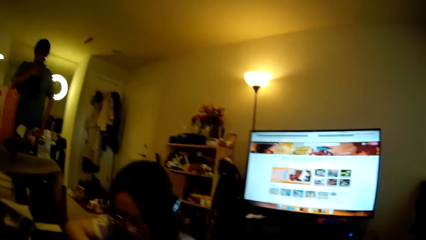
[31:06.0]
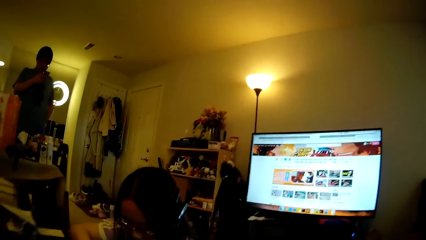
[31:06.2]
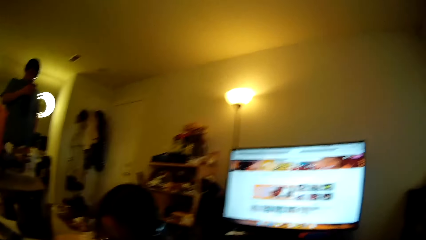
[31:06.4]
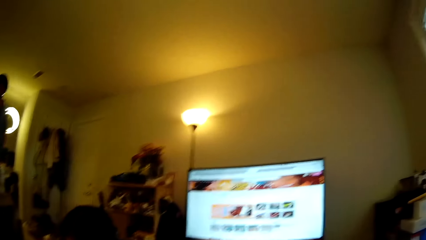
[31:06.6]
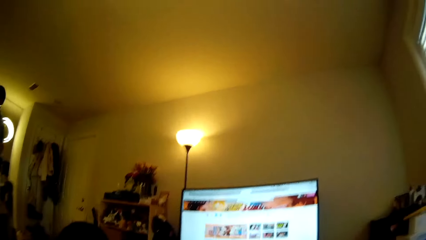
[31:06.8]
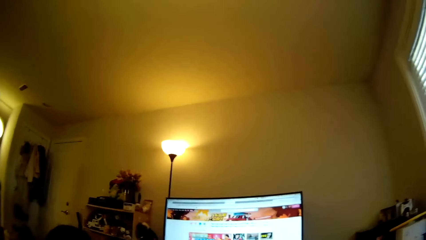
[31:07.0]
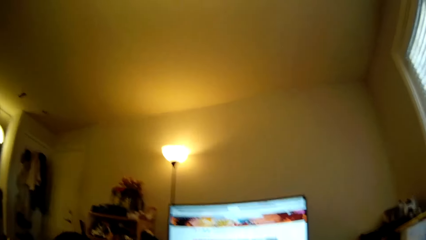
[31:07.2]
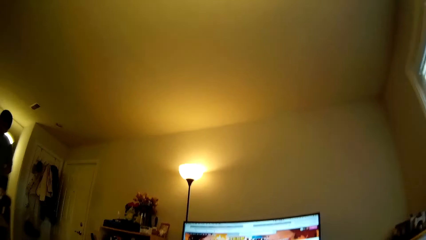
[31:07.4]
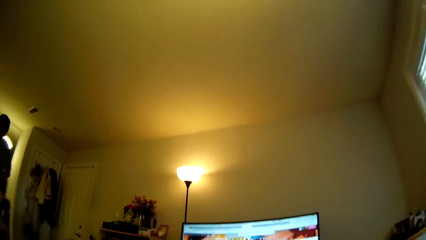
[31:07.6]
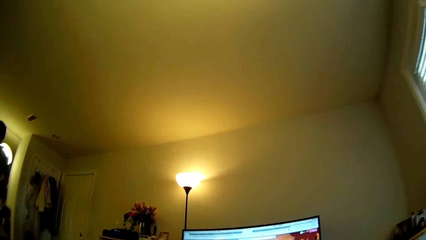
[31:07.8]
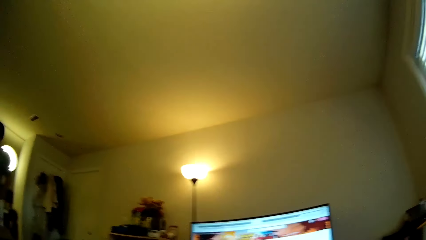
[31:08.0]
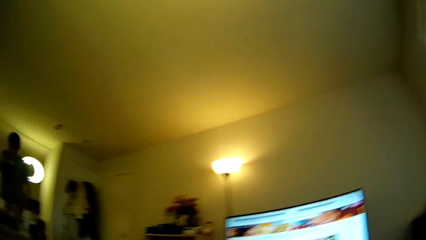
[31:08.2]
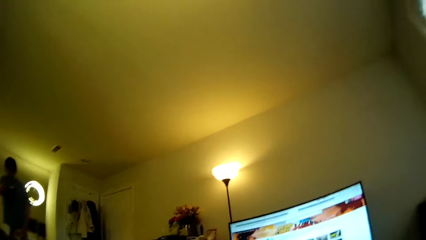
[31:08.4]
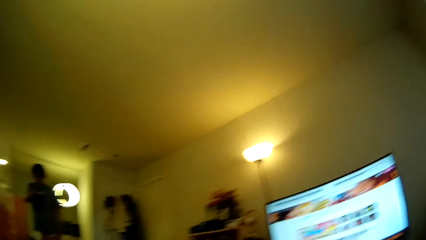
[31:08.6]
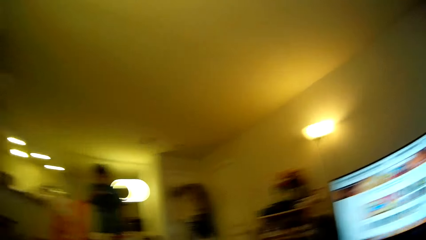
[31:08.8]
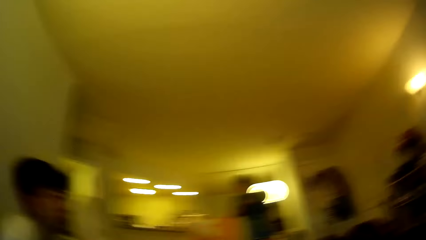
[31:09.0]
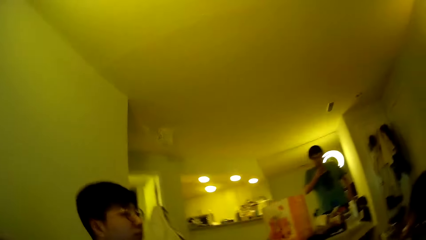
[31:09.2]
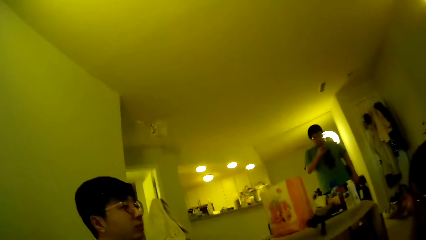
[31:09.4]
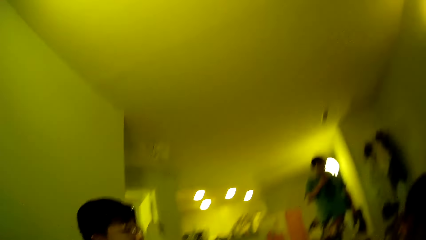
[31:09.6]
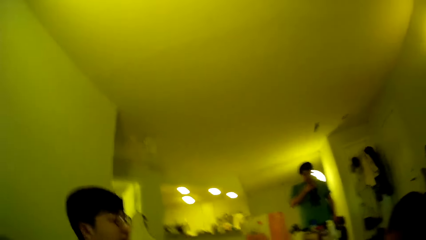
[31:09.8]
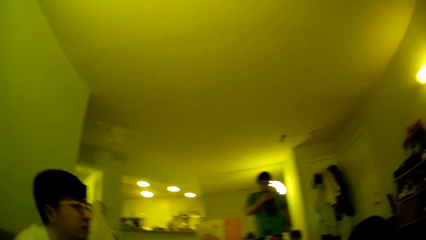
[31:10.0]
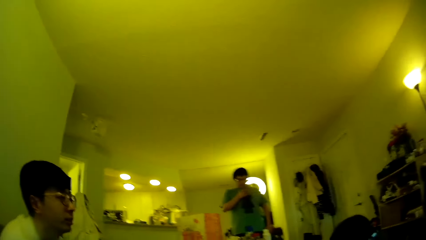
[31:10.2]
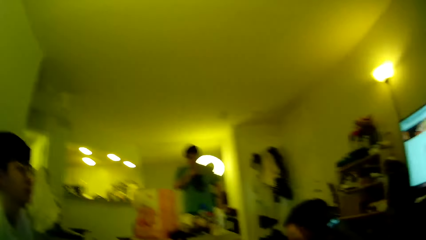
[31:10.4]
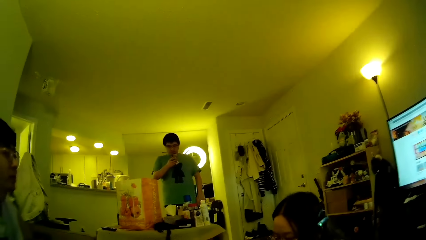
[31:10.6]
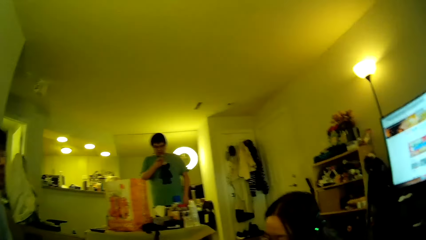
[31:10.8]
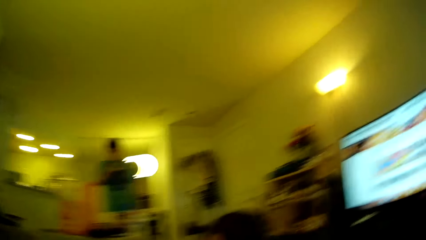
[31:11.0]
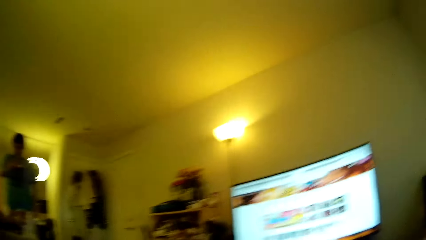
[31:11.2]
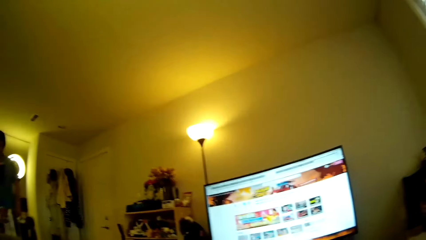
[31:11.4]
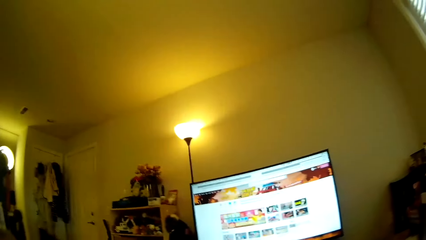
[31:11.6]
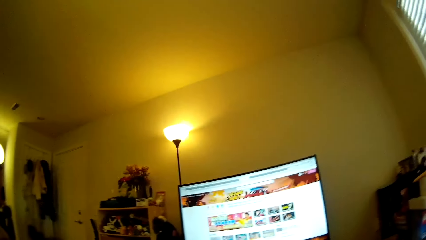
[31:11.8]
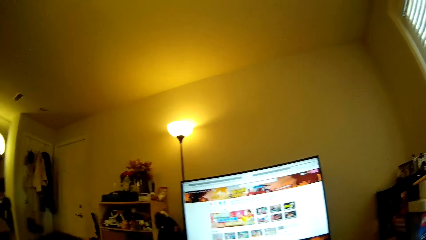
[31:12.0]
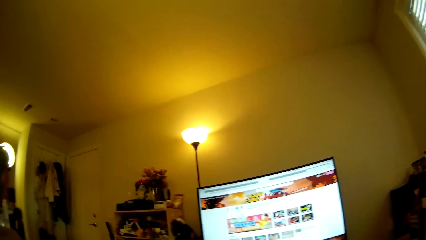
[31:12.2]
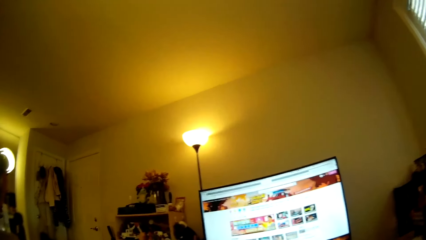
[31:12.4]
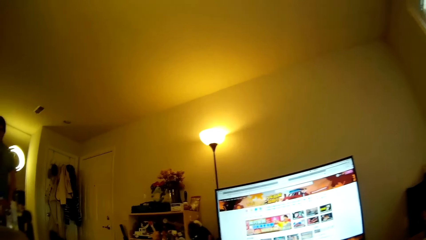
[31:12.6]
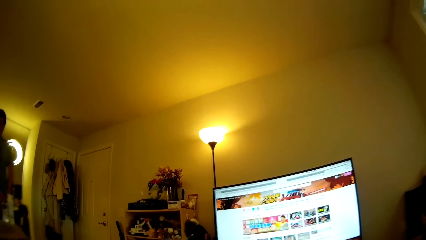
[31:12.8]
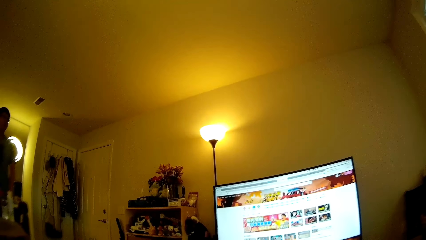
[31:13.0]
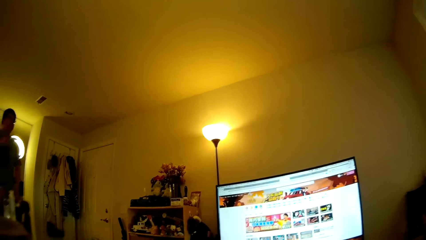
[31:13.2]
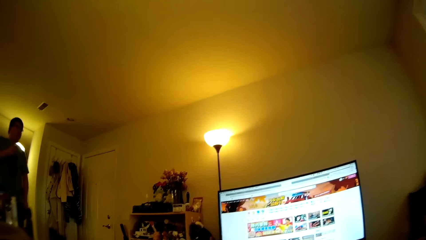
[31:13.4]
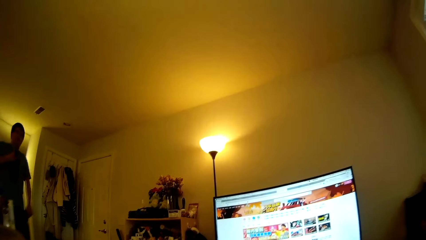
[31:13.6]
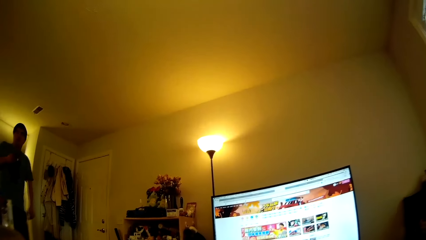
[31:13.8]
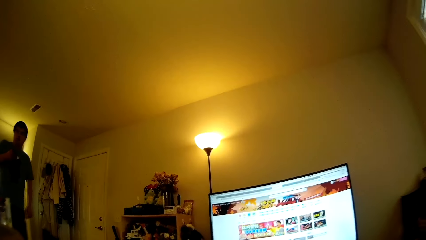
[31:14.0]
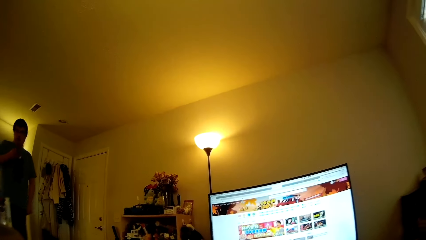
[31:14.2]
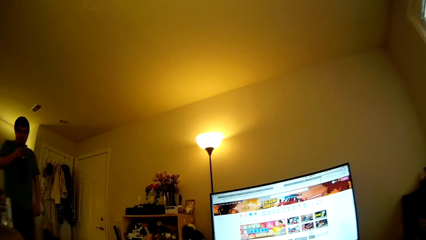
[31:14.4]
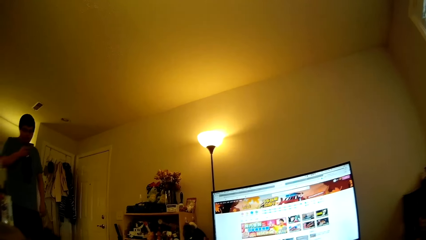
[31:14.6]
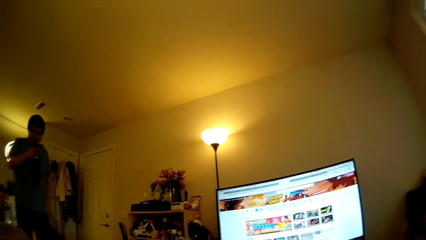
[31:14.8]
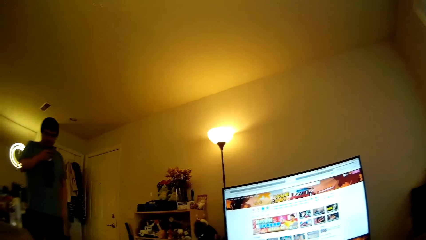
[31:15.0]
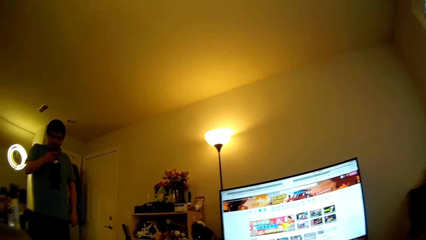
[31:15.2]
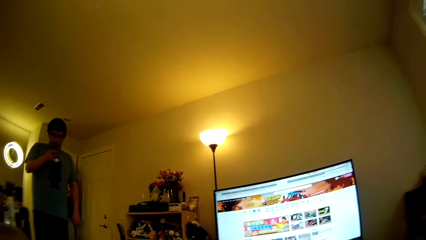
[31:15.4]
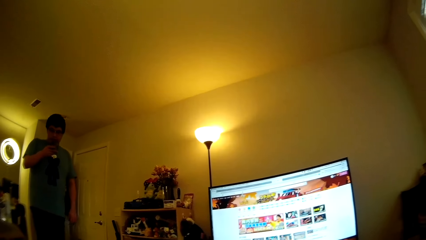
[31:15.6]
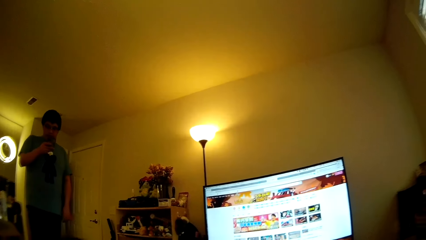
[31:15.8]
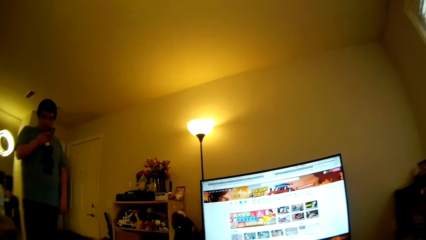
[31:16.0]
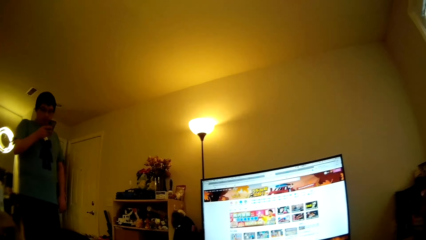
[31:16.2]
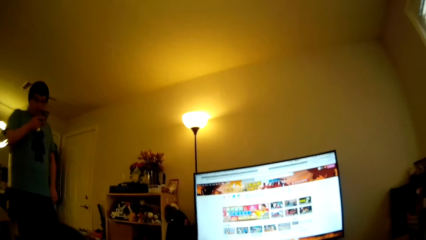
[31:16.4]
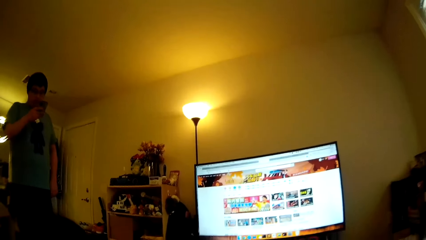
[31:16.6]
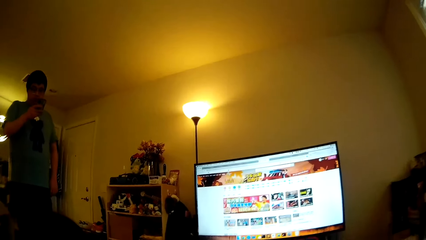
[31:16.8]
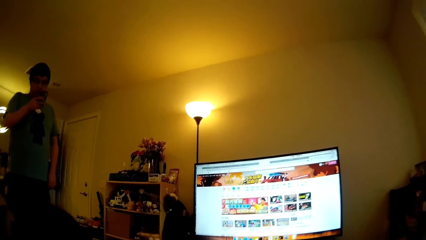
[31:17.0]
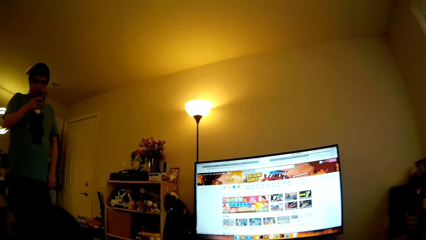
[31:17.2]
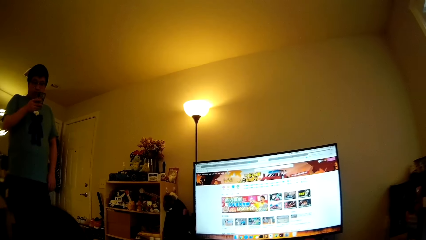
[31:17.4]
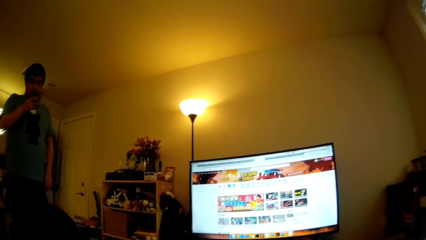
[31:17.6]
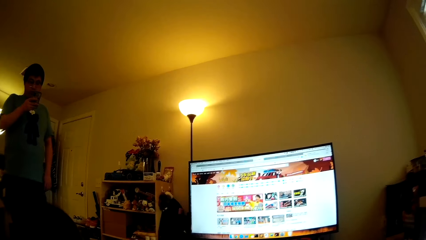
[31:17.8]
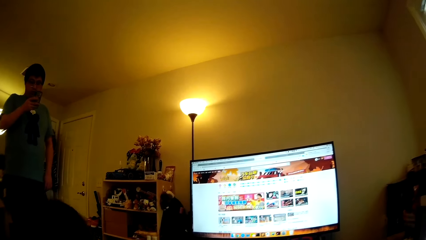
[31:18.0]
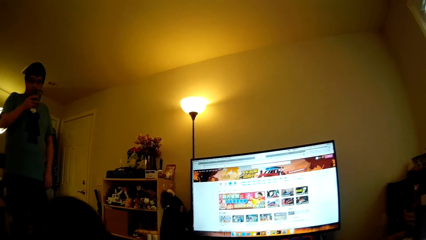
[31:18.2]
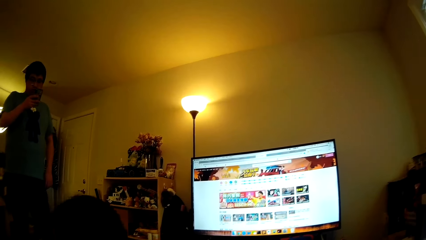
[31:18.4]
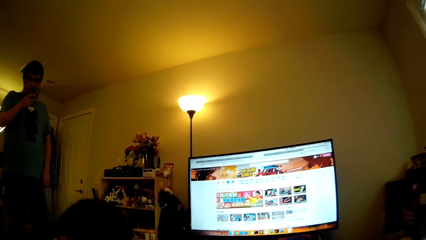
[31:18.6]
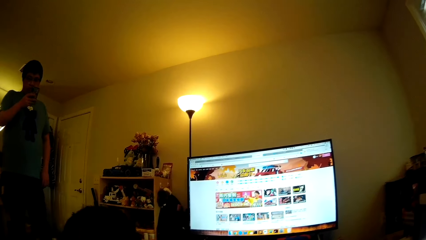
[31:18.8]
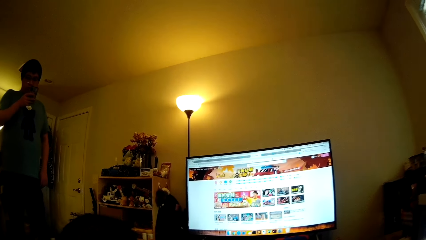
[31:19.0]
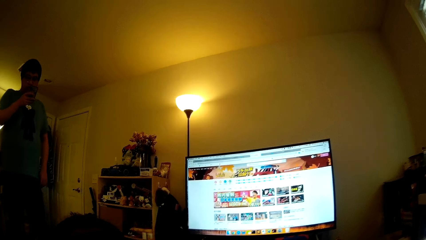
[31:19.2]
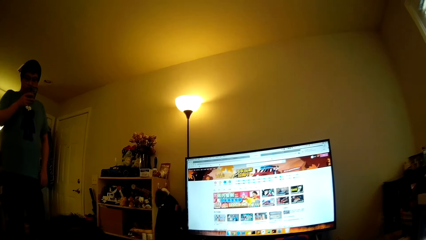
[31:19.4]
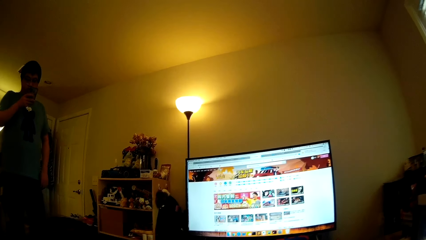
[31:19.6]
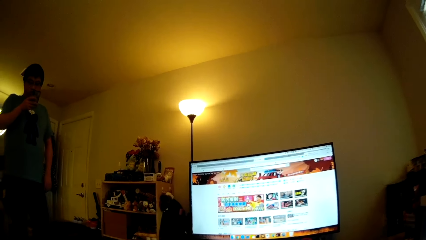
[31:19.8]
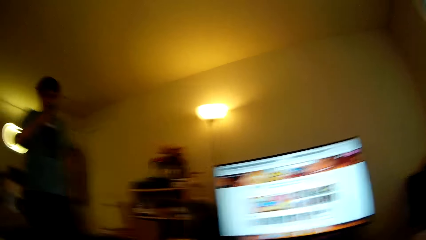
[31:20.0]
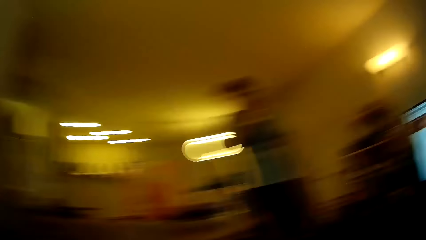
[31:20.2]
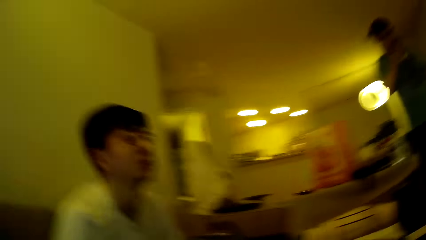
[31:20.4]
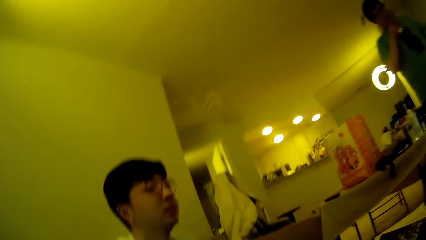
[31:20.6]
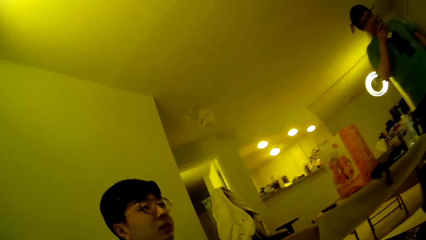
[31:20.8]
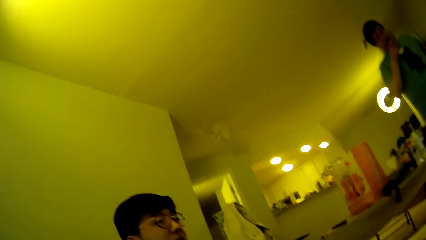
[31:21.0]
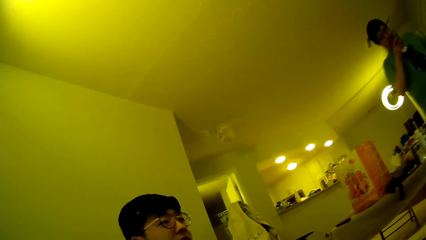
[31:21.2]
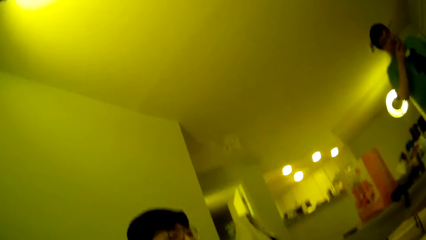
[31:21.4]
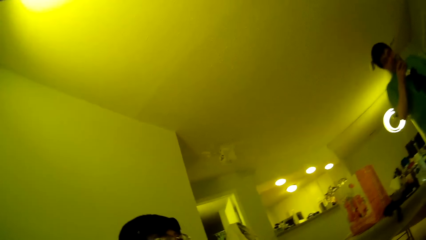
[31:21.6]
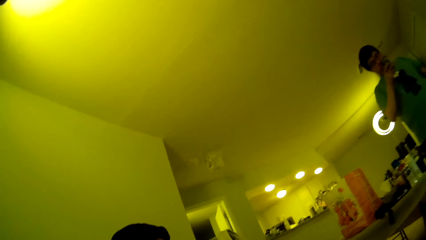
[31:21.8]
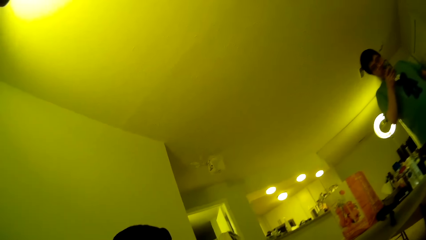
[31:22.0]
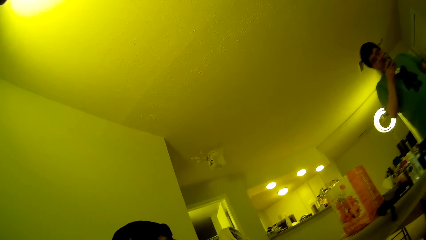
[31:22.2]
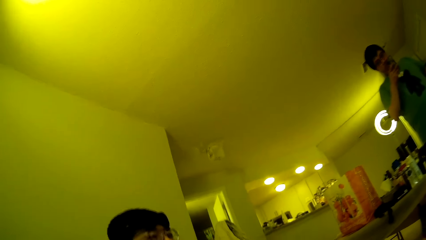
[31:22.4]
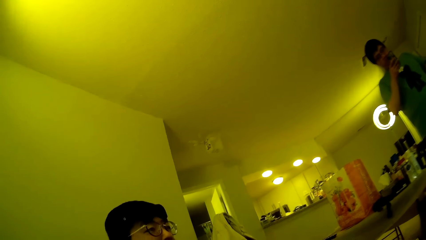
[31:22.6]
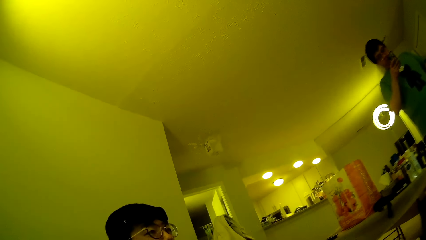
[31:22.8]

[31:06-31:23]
A woman adjusts puzzle pieces on the table. A man looks at the computer. The camera wearer looks around. Another man steps forward. The other man looks at the phone. The camera wearer looks around.
